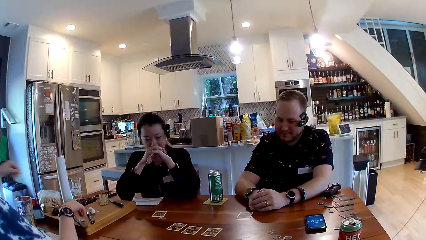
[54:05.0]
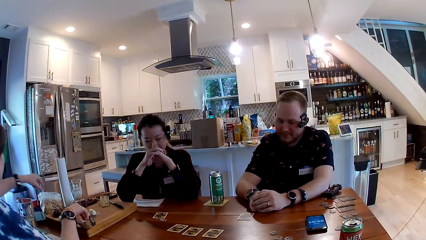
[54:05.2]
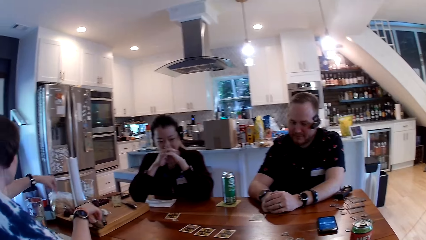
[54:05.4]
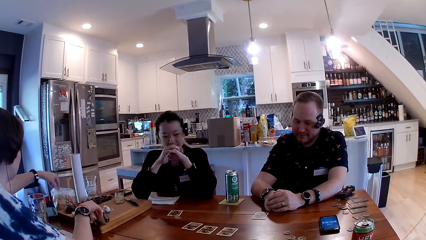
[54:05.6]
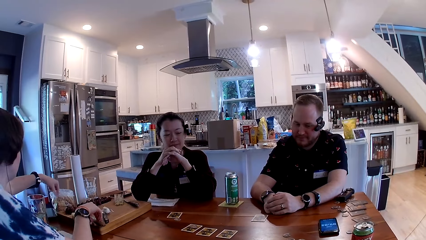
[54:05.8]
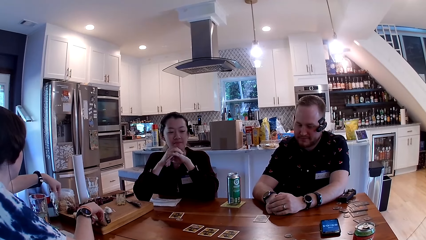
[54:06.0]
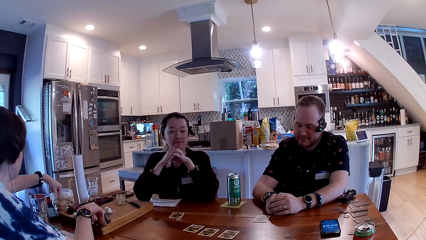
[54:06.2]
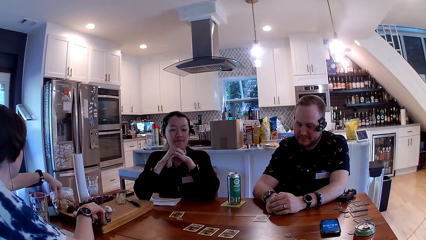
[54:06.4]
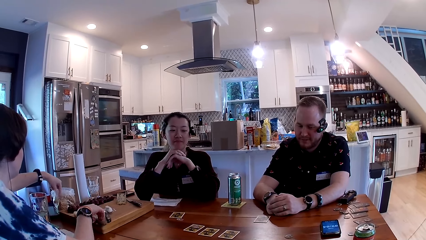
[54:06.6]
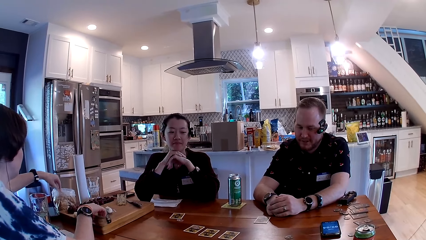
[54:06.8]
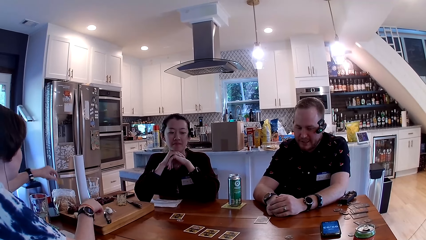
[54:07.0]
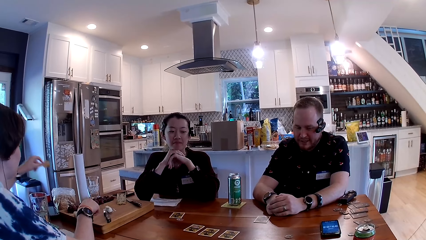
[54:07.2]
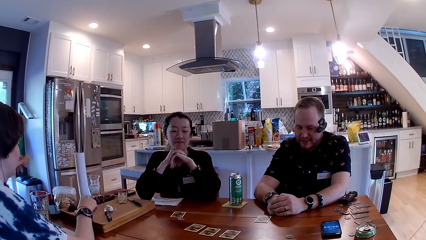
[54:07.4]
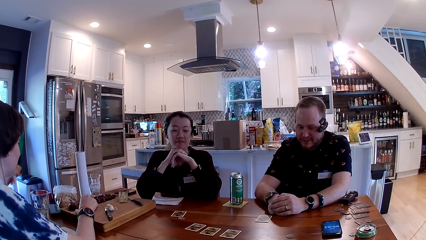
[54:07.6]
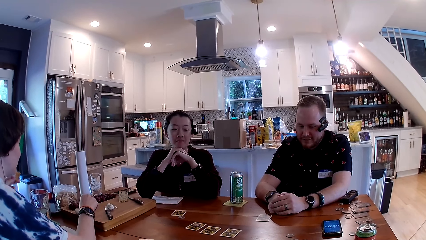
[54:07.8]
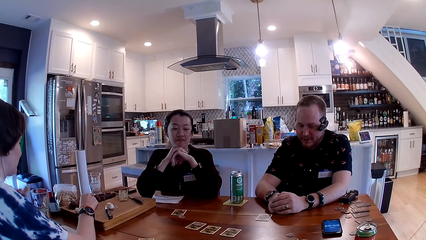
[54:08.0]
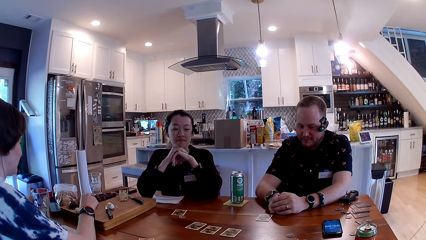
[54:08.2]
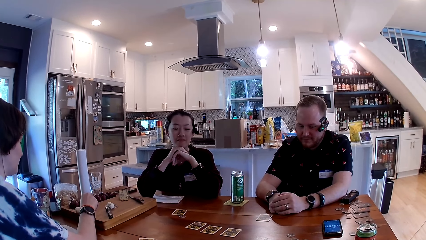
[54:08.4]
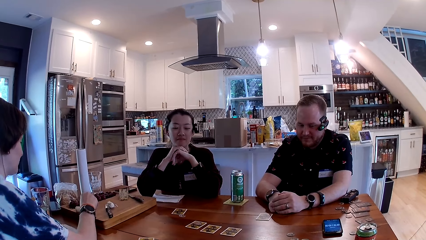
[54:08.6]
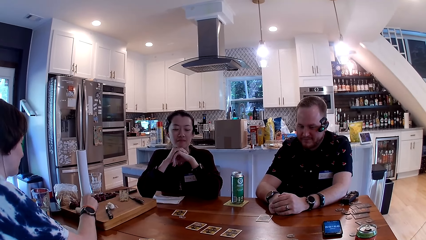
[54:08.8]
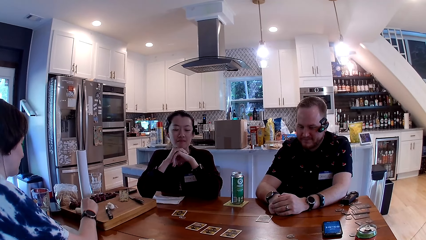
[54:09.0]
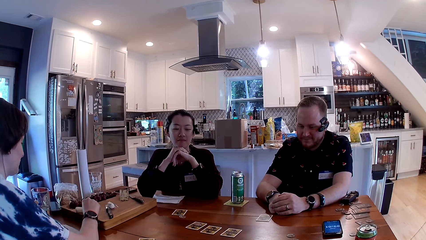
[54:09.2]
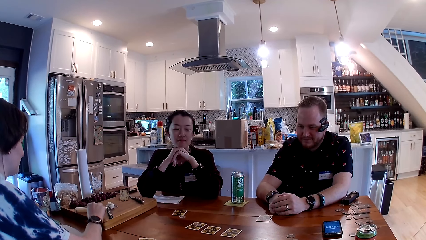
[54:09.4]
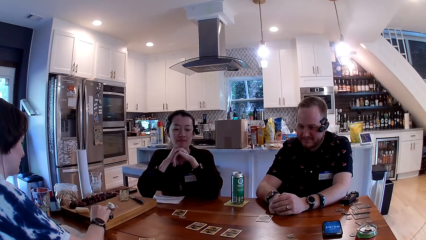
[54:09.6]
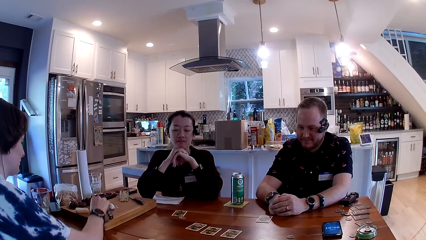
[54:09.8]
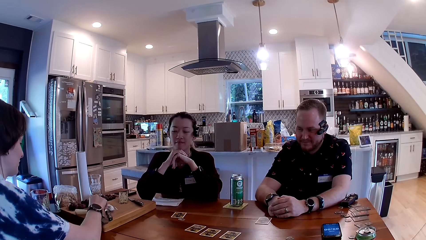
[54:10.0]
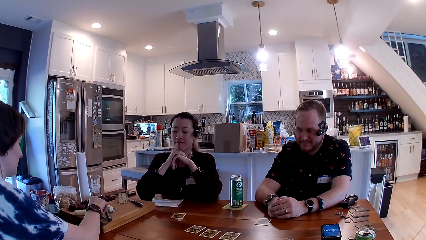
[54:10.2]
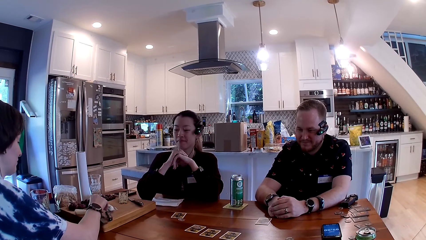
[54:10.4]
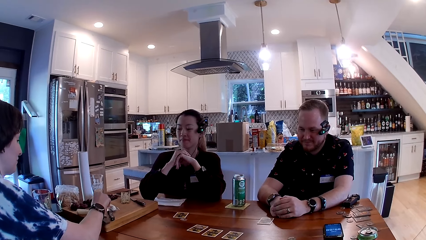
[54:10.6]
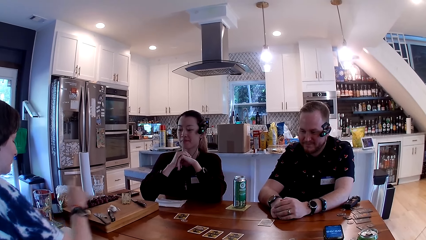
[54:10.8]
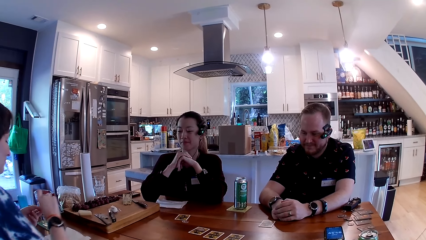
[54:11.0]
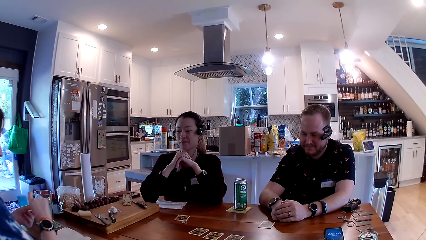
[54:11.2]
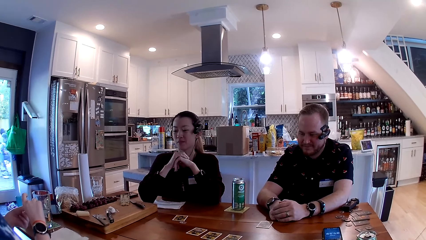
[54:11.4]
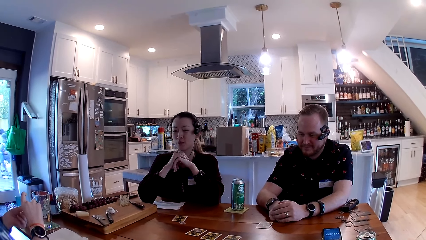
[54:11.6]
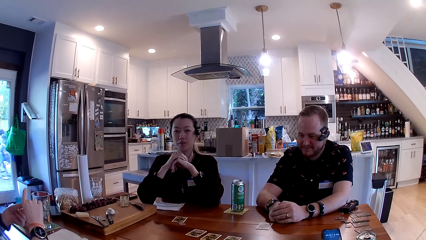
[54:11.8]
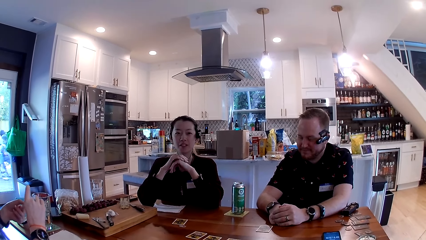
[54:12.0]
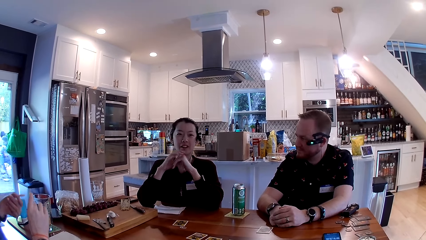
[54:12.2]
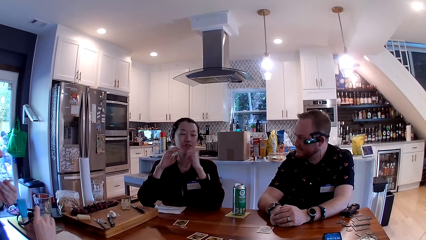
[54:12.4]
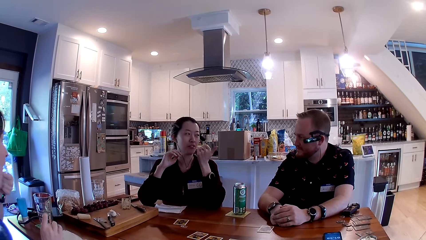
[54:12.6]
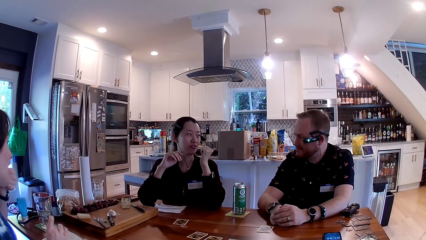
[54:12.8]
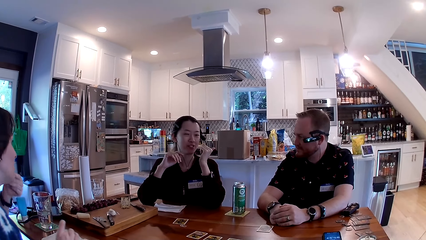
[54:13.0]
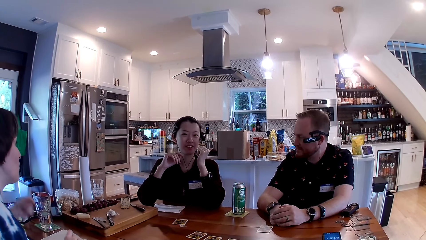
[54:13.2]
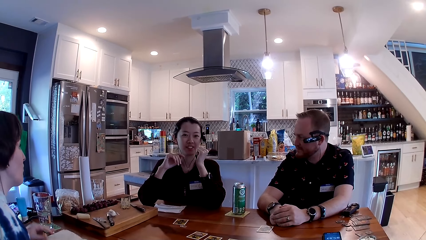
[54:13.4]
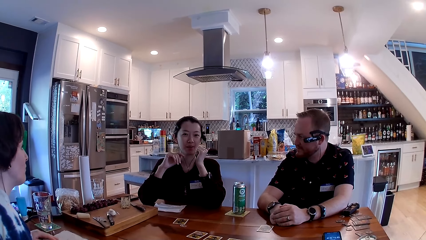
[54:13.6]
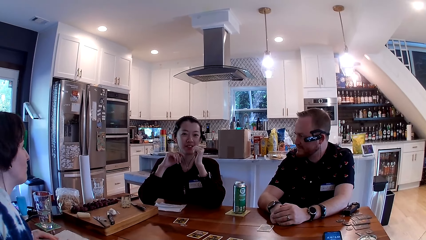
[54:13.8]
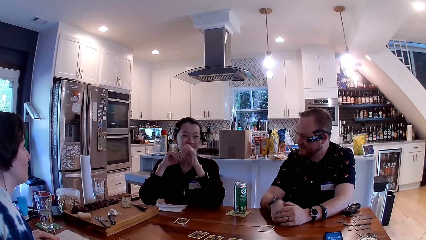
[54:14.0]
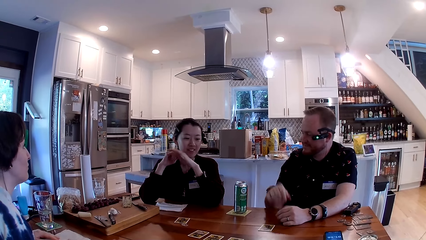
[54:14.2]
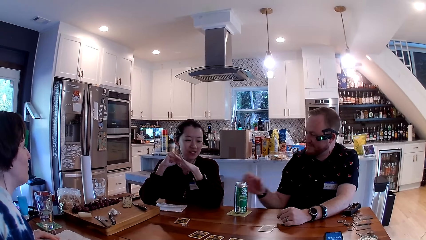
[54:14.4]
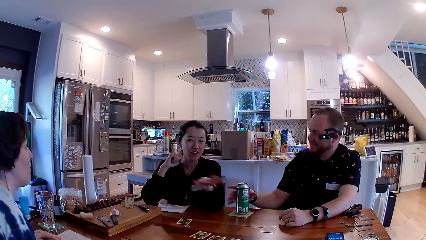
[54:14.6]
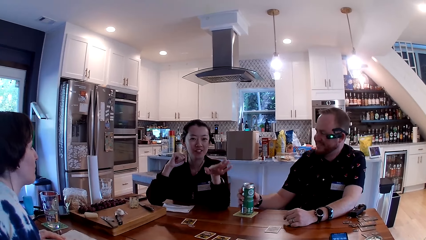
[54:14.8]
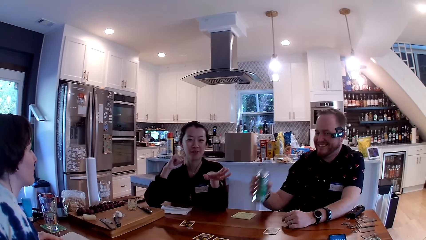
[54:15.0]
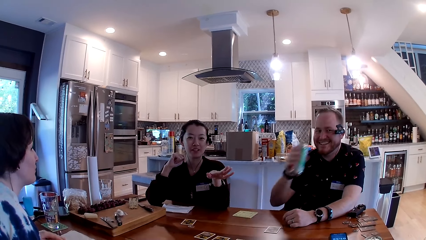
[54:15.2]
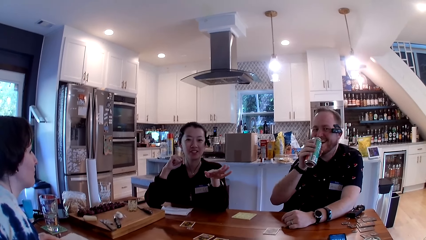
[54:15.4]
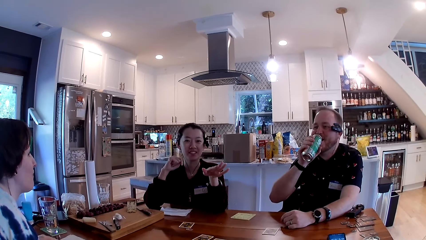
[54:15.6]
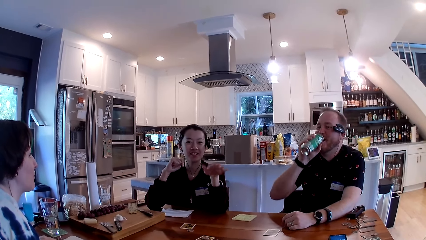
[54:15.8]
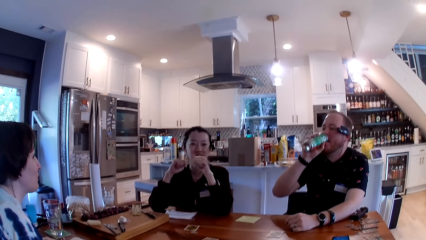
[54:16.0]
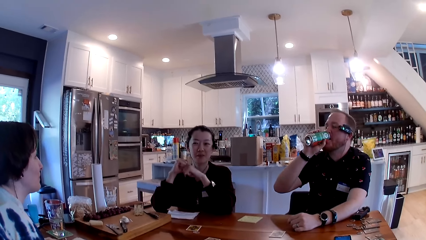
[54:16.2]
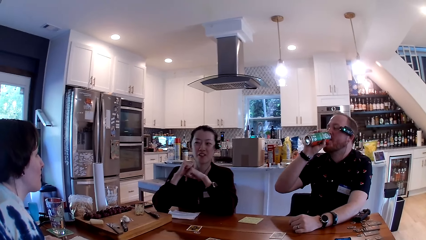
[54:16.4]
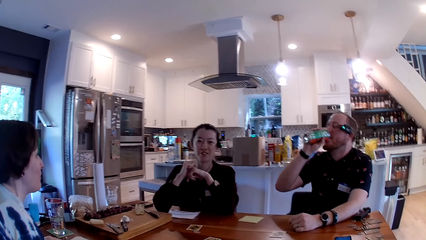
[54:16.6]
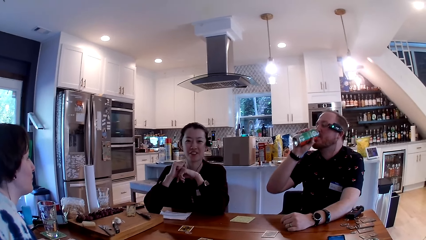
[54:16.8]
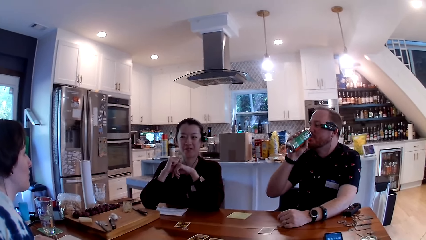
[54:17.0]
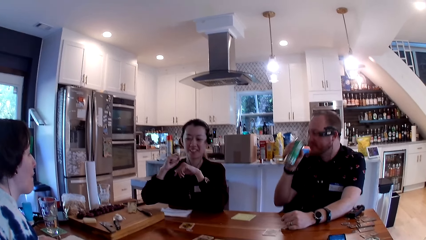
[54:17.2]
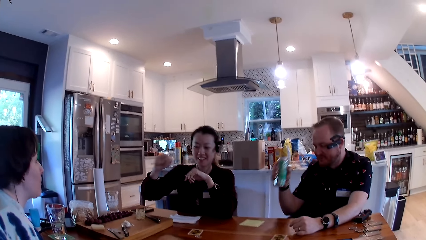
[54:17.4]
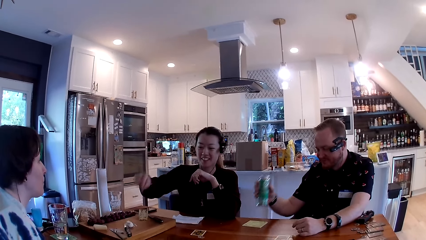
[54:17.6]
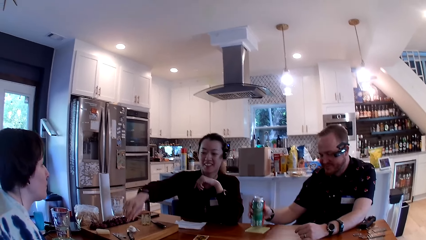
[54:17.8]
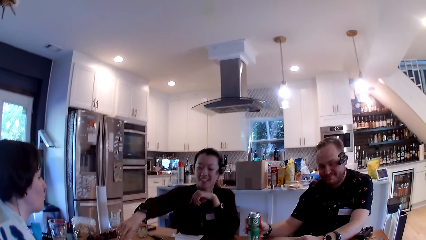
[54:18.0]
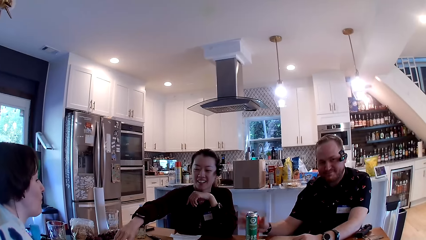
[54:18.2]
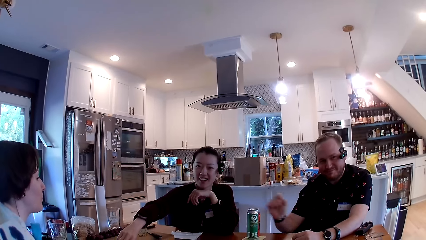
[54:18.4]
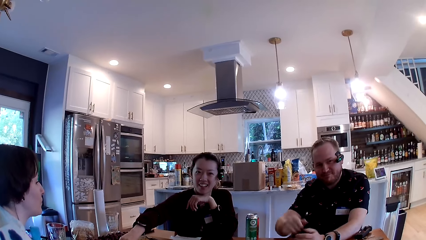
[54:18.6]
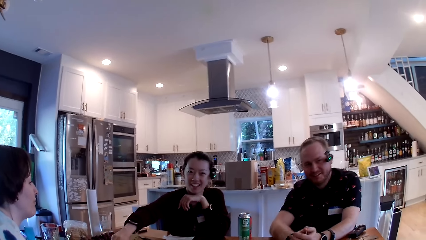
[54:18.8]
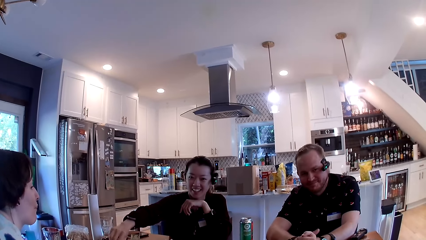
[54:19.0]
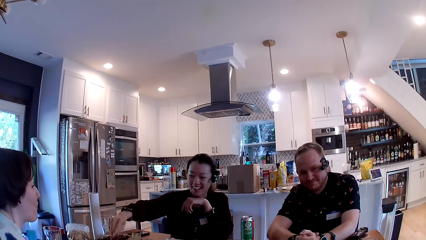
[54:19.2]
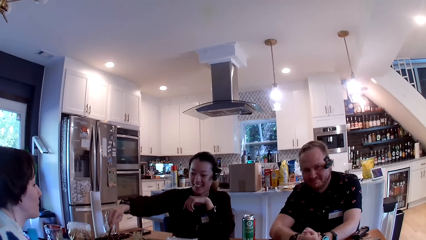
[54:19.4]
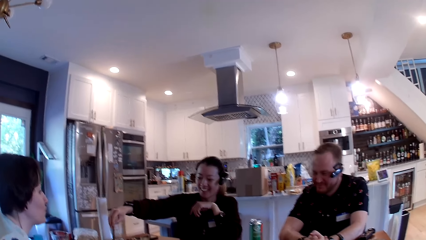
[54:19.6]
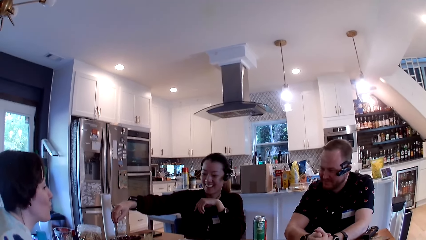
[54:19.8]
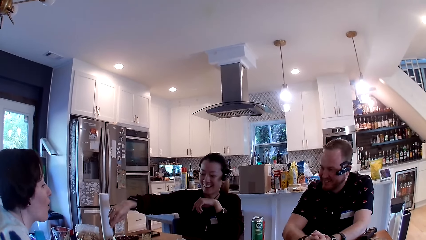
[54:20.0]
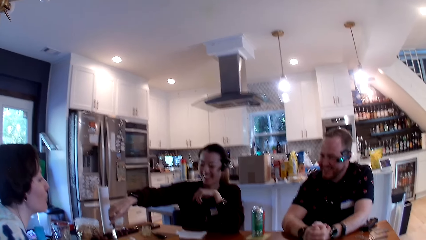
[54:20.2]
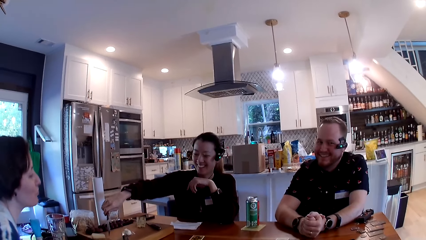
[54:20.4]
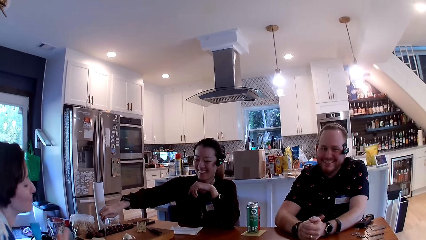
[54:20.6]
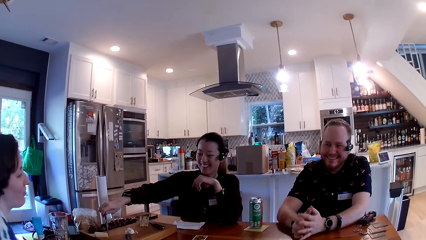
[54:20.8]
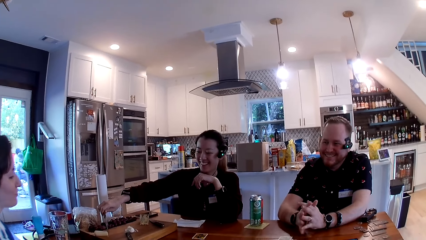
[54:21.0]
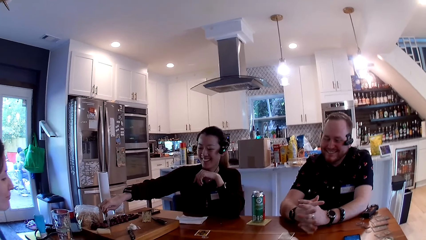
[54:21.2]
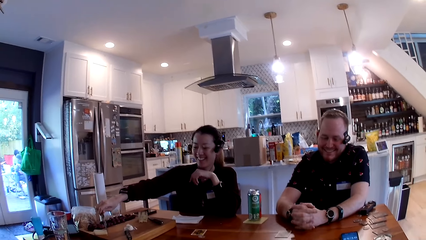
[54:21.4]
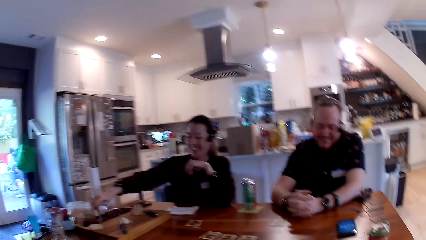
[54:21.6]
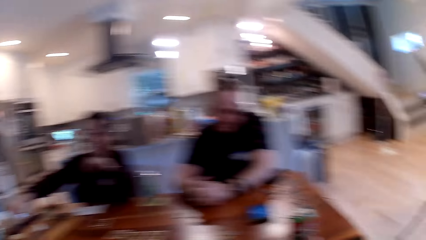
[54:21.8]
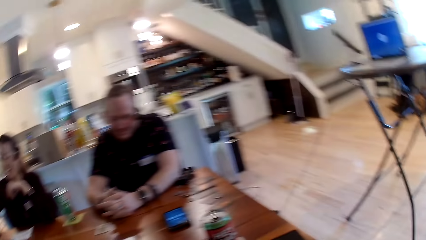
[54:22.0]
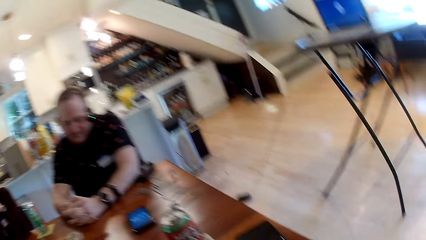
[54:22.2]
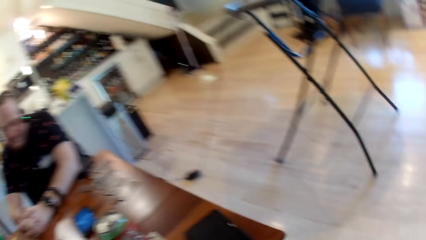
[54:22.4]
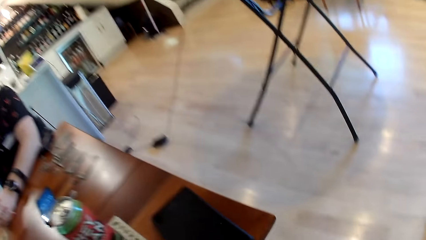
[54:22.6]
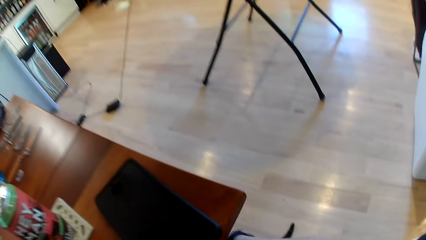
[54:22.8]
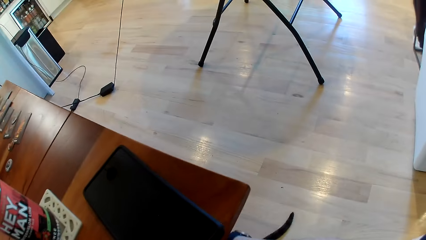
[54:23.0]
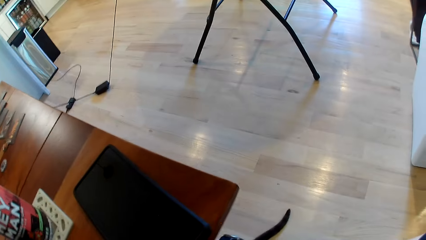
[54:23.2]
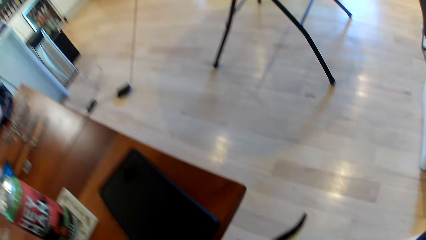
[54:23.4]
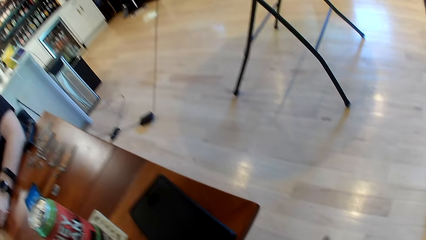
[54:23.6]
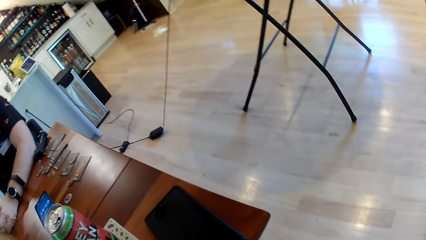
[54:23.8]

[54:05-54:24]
A woman takes a chip from the chips pack with her left hand. The woman eats something. A person talks to another person. The first person lifts the hand up. The other person picks up the drink. The camera wearer responds to someone. A man drinks from the can with his right hand. The man drops the can on the table with his right hand. Another woman cuts a cheese with a knife in her right hand.
